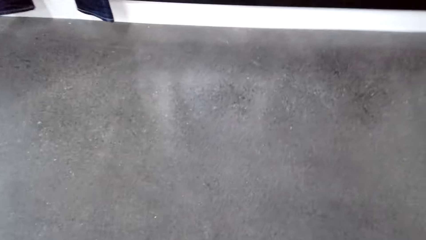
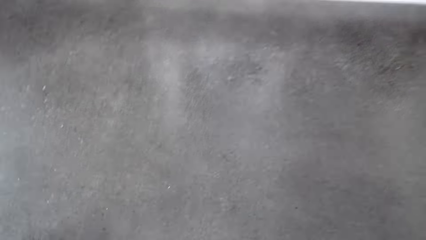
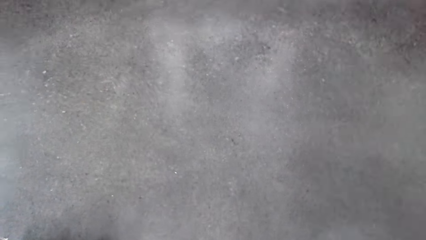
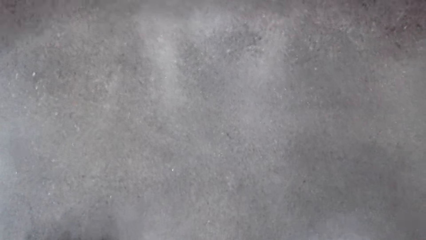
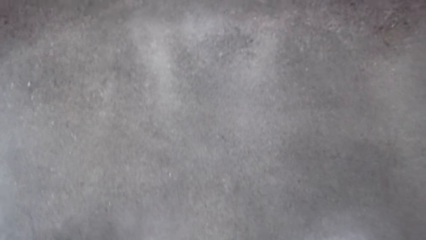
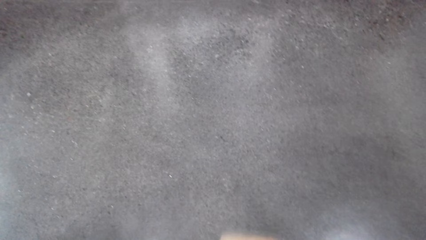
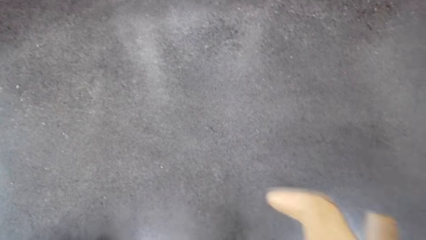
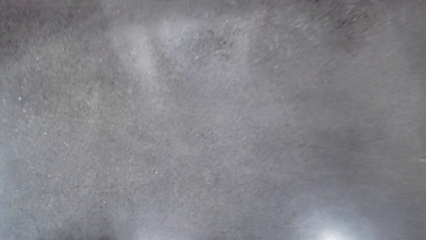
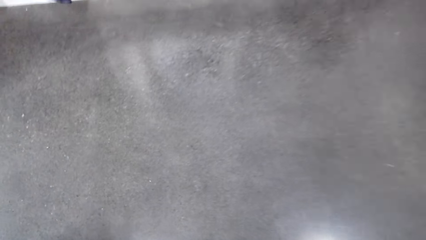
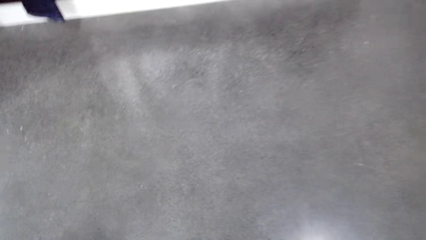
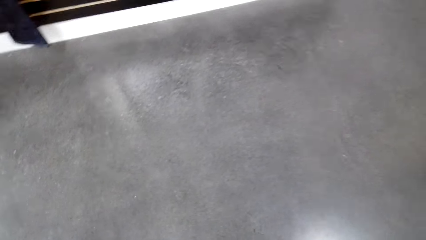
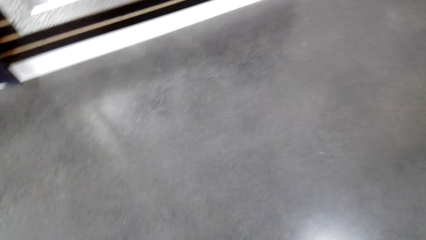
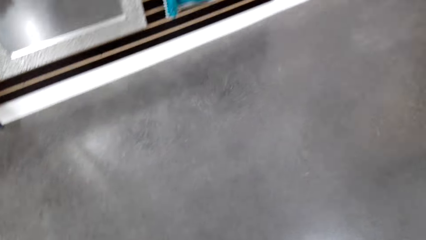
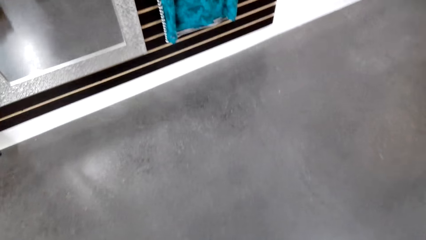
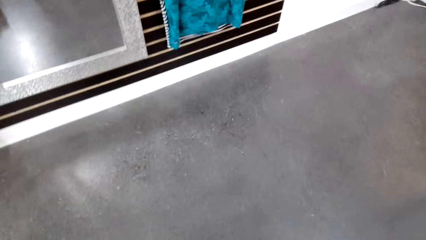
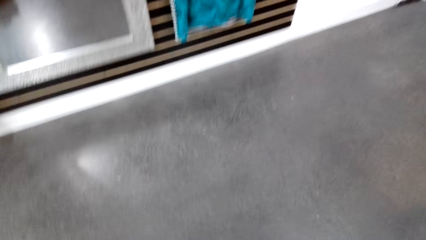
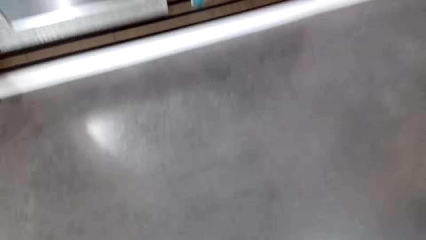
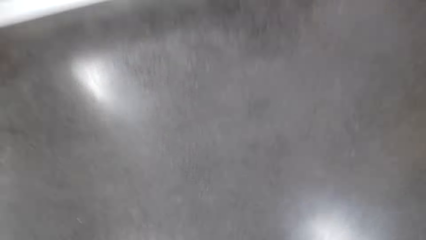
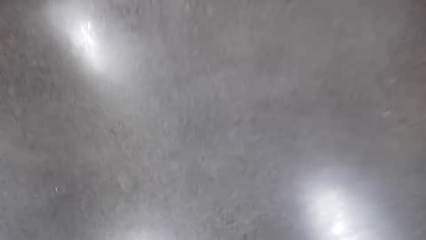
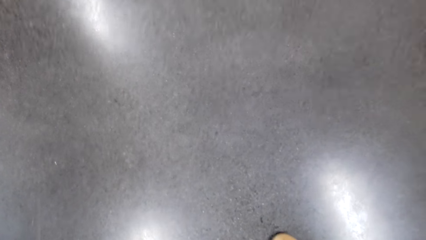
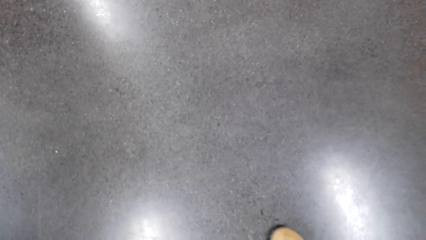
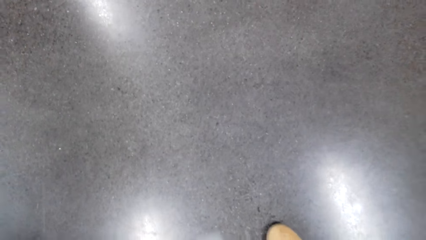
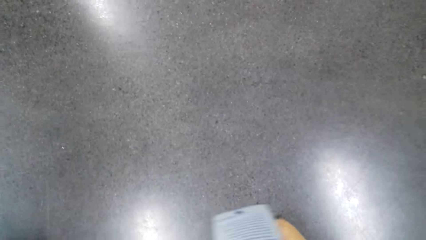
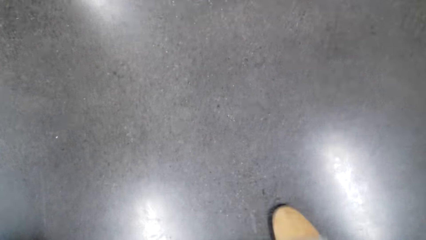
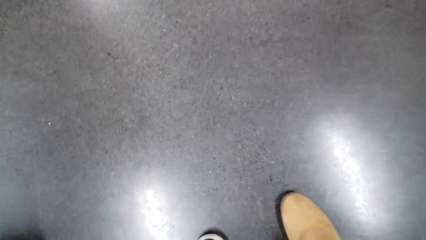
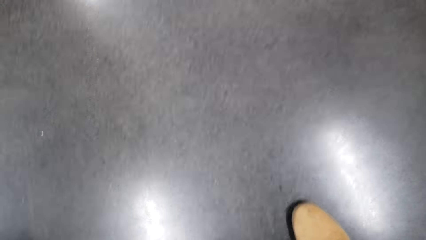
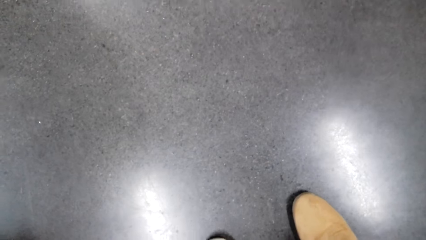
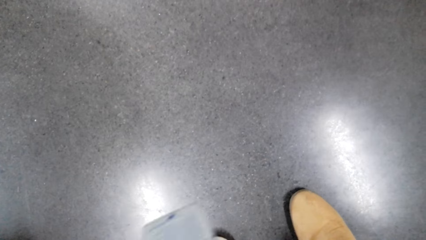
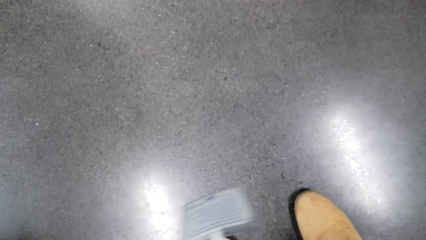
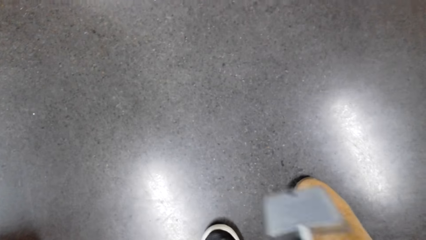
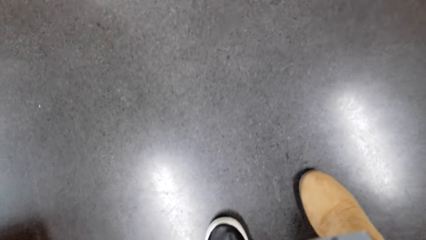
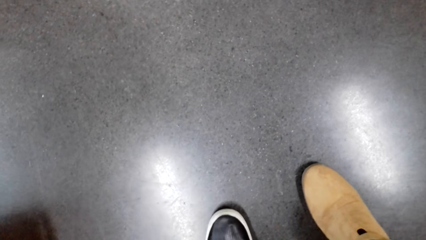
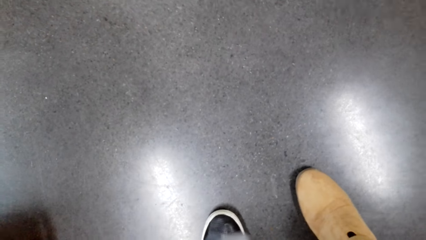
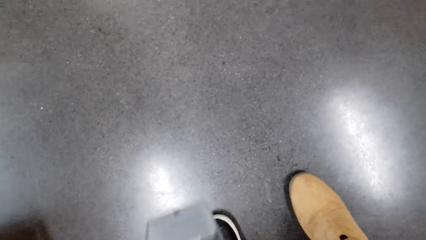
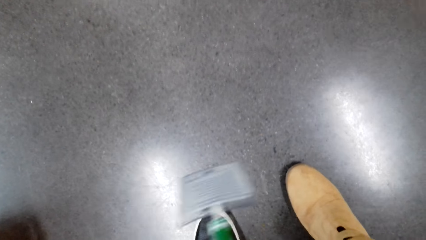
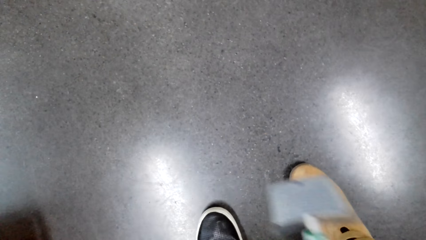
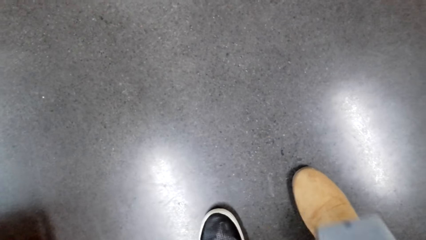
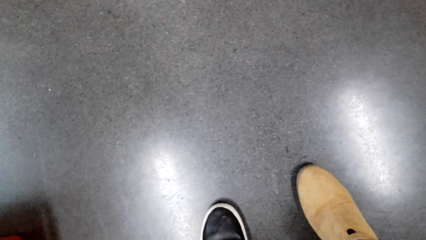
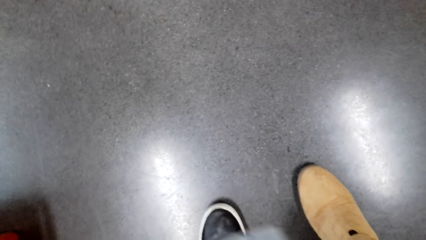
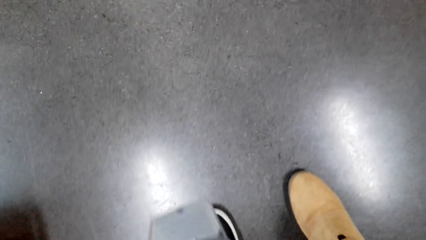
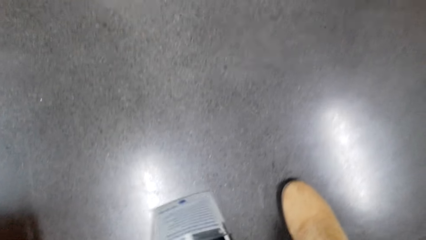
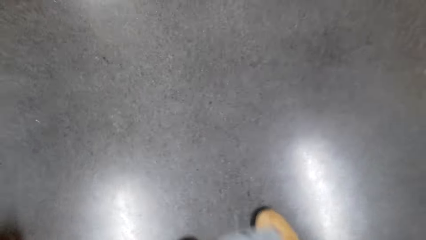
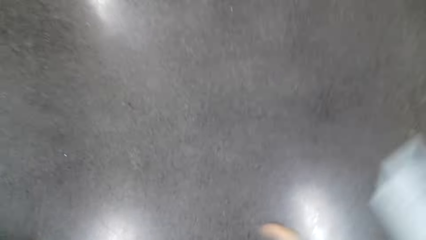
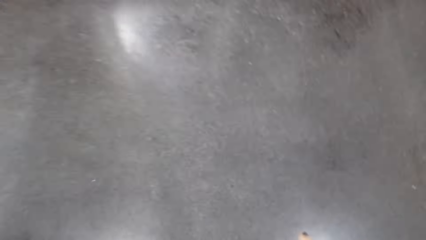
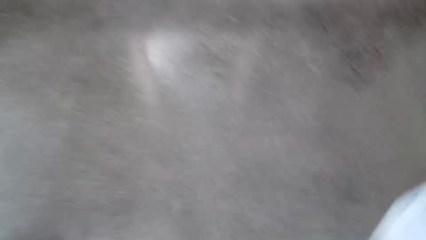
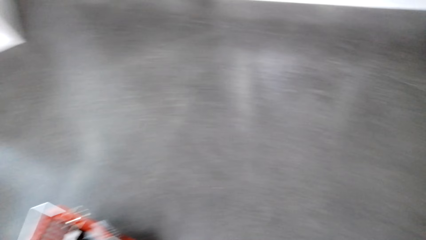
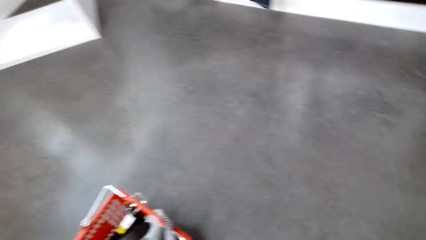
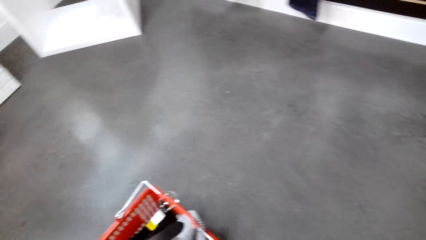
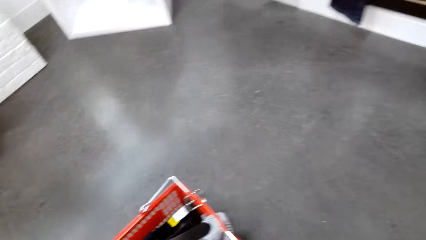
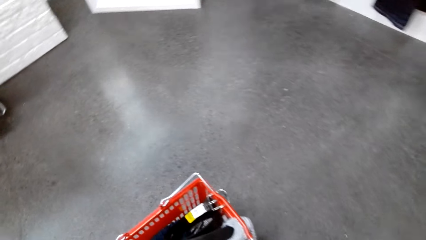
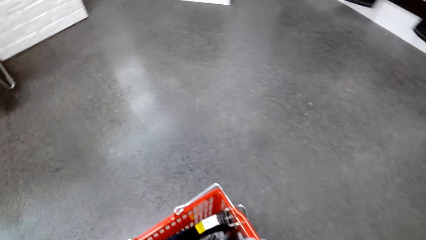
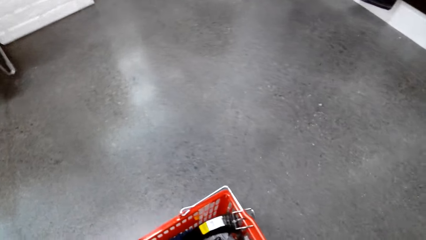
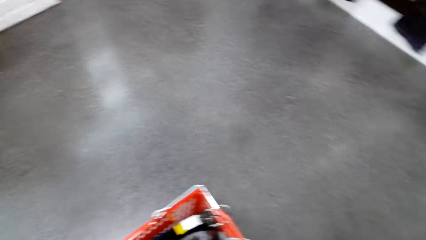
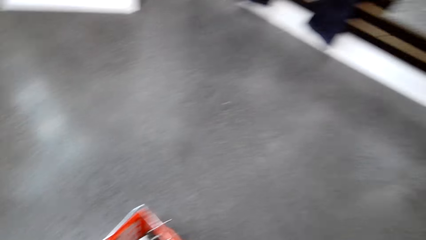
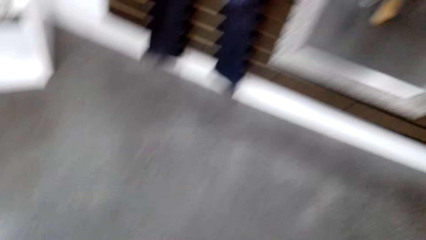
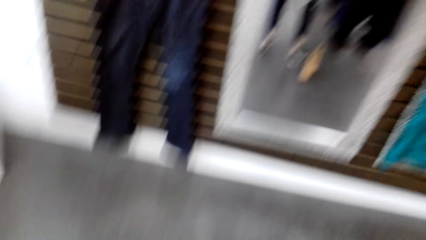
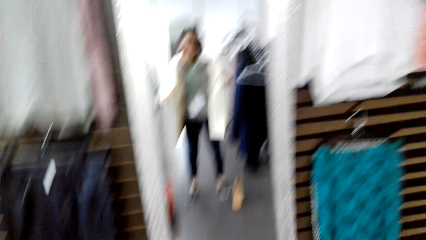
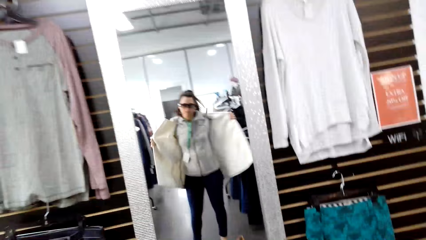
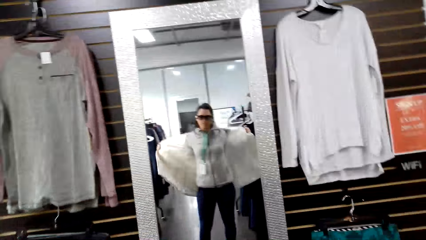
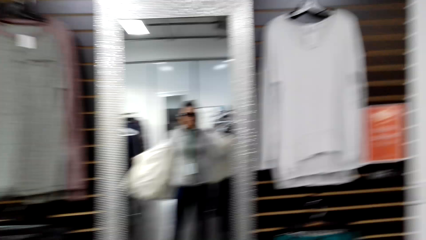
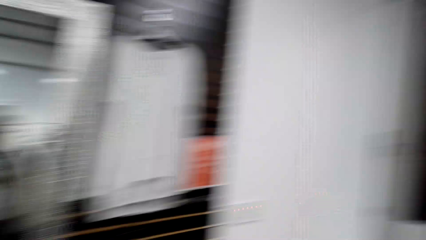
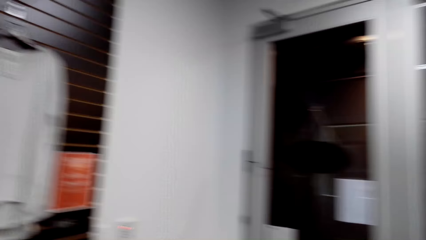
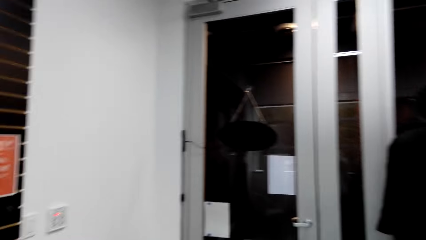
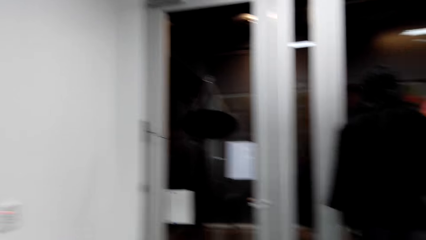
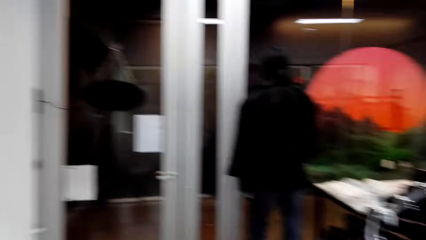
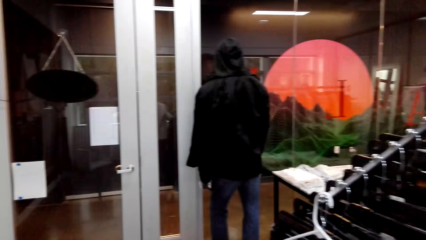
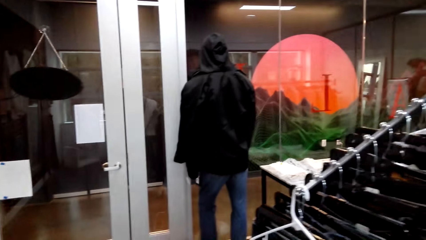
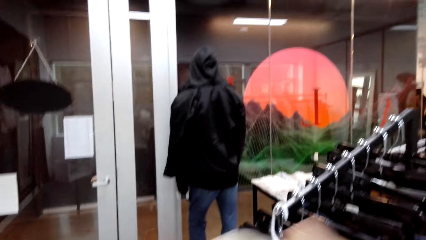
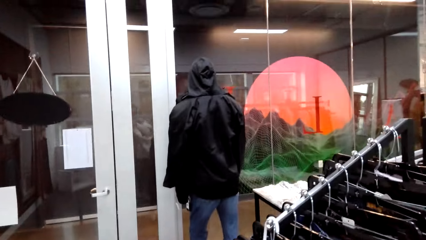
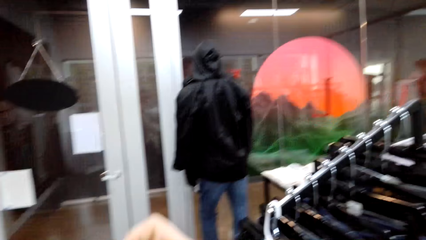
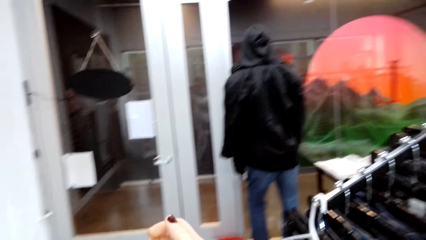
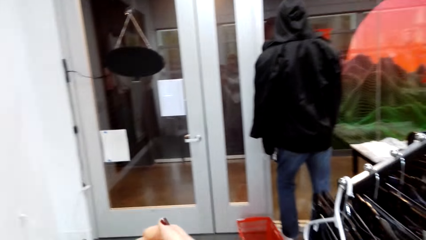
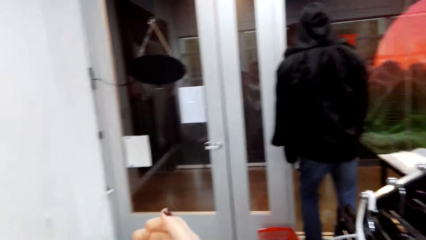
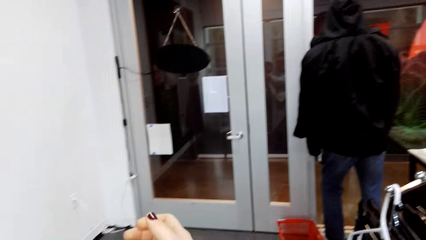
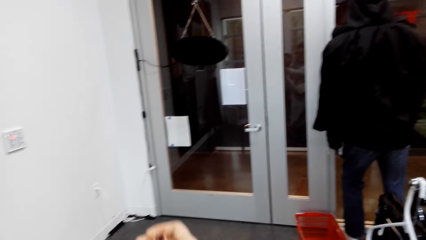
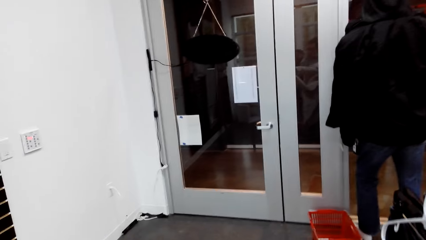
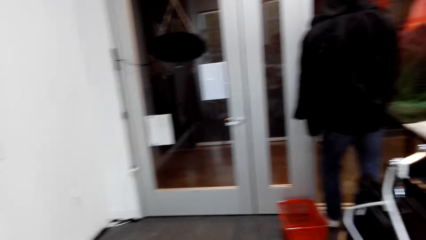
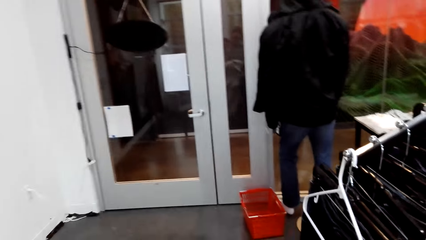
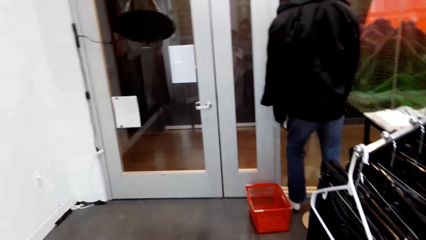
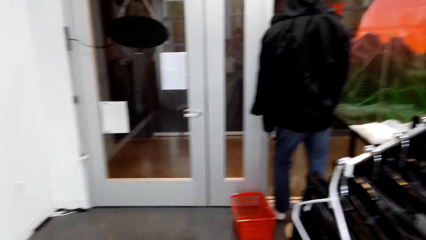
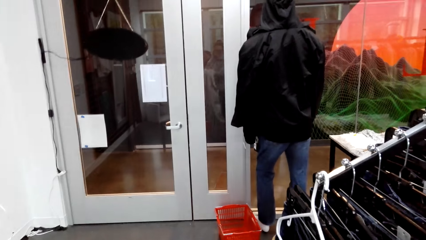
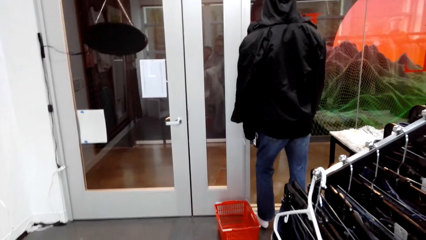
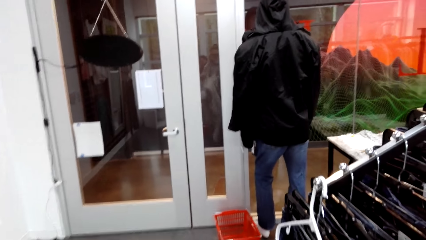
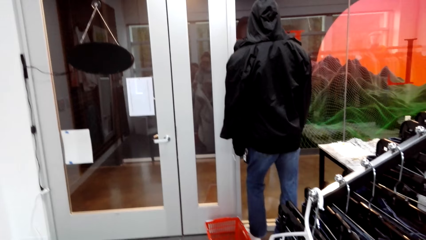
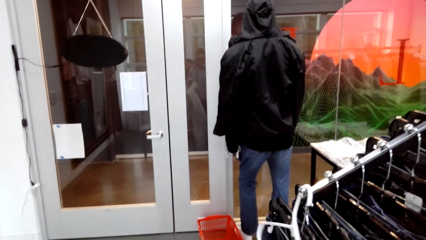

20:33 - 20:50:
The camera wearer removes the cloth. She looks at the mirror. She looks around. She holds the cloth with her hands.
